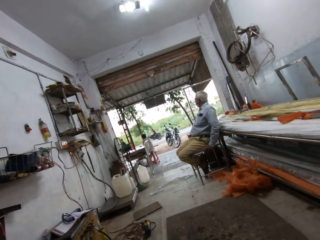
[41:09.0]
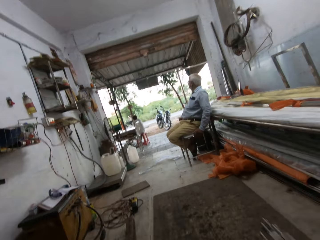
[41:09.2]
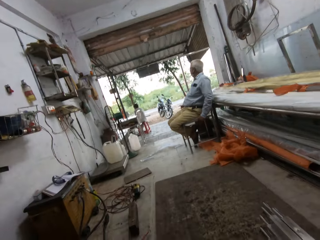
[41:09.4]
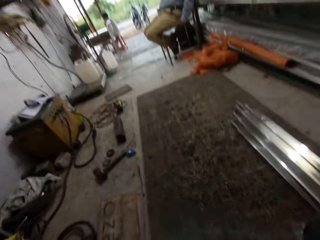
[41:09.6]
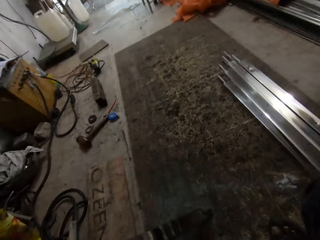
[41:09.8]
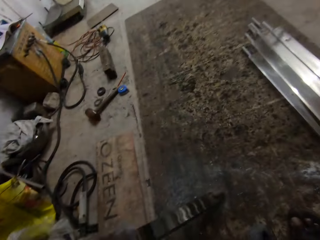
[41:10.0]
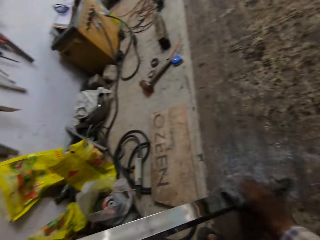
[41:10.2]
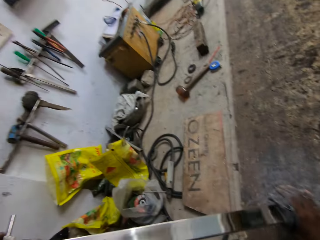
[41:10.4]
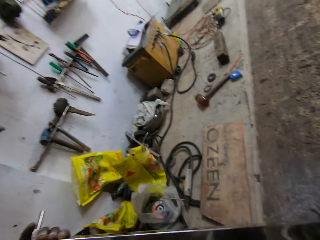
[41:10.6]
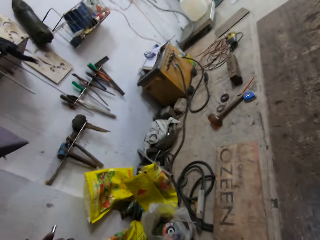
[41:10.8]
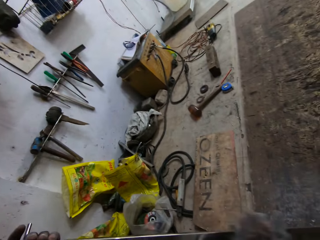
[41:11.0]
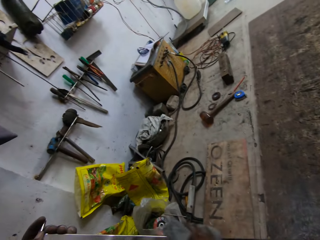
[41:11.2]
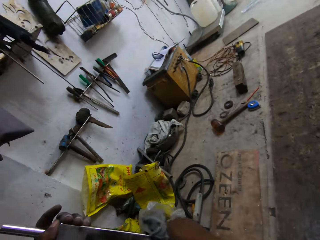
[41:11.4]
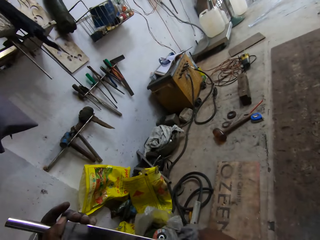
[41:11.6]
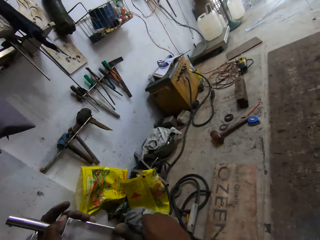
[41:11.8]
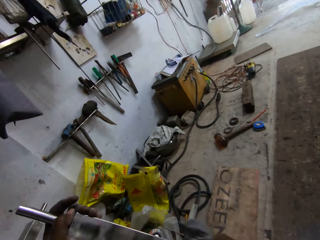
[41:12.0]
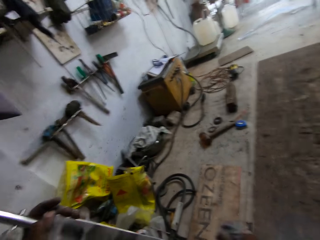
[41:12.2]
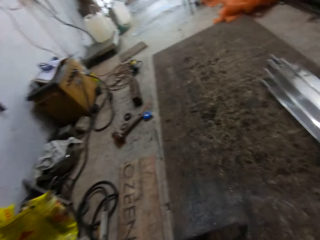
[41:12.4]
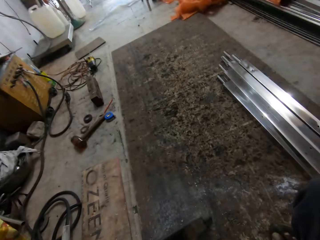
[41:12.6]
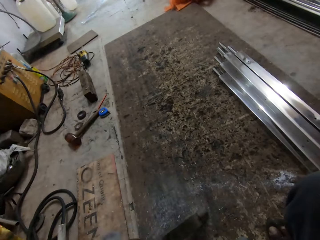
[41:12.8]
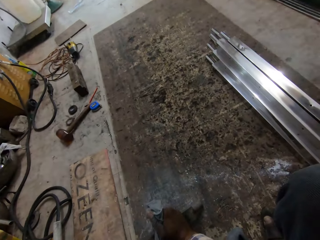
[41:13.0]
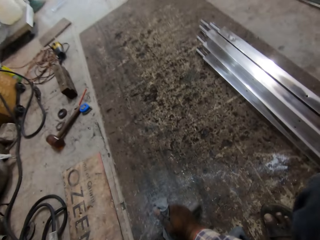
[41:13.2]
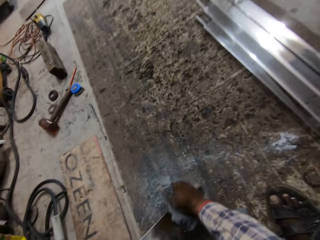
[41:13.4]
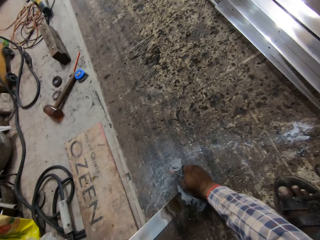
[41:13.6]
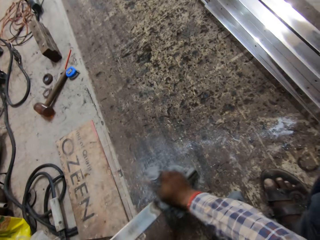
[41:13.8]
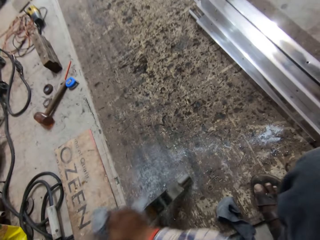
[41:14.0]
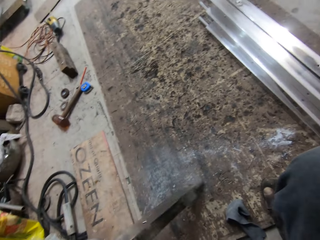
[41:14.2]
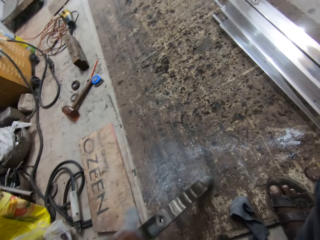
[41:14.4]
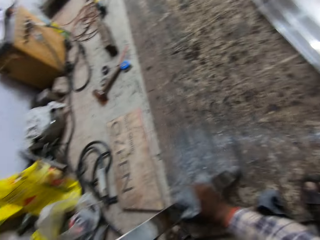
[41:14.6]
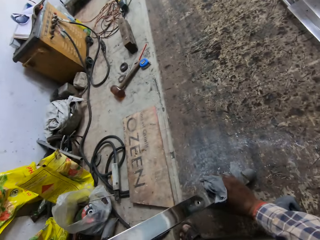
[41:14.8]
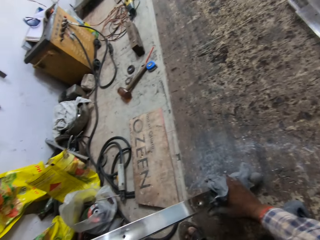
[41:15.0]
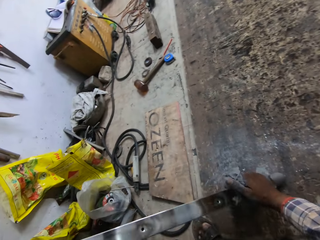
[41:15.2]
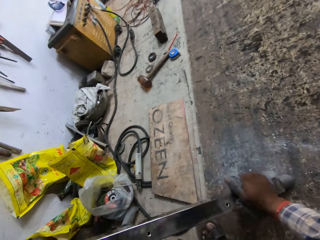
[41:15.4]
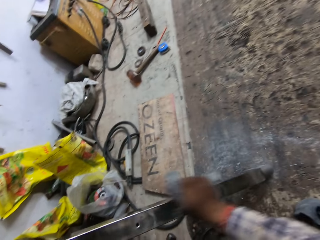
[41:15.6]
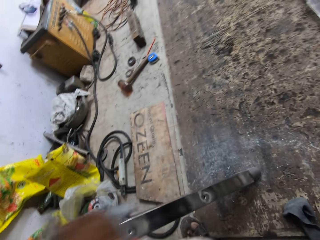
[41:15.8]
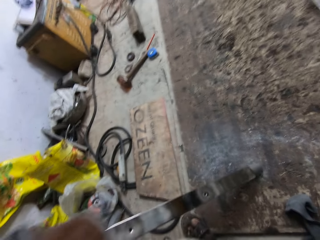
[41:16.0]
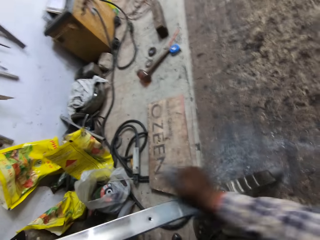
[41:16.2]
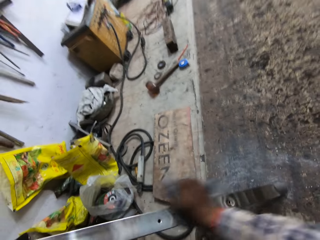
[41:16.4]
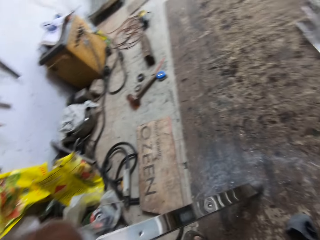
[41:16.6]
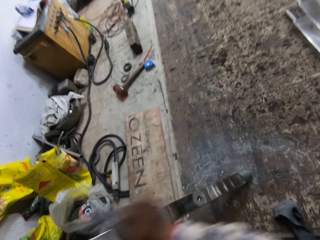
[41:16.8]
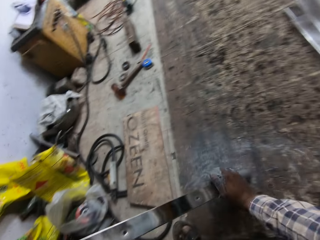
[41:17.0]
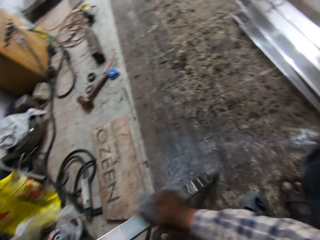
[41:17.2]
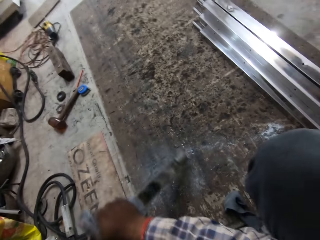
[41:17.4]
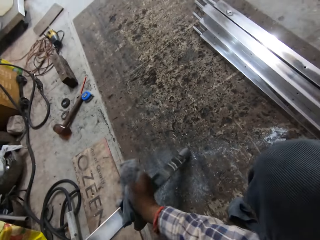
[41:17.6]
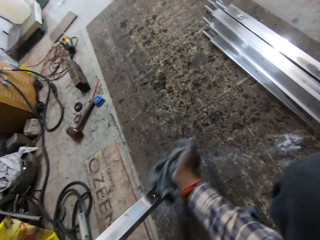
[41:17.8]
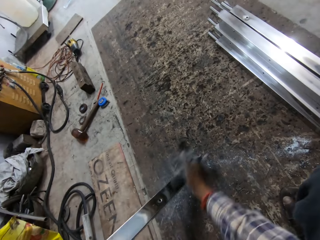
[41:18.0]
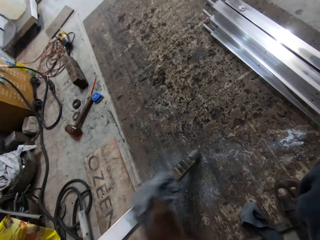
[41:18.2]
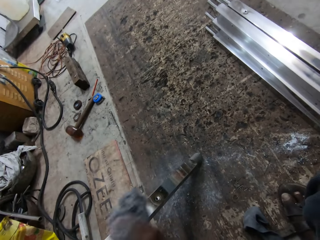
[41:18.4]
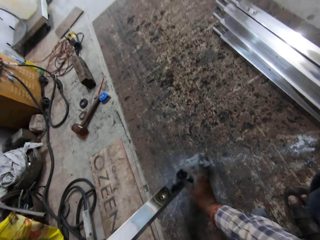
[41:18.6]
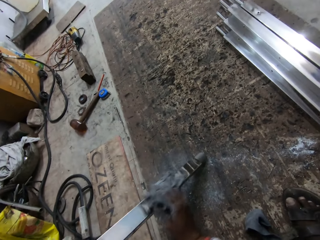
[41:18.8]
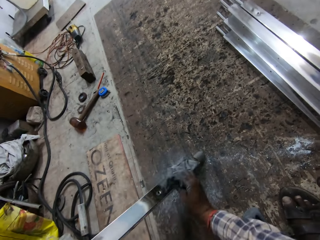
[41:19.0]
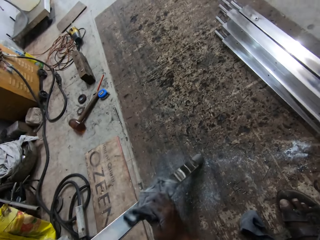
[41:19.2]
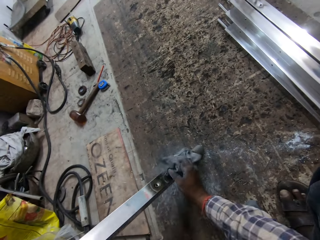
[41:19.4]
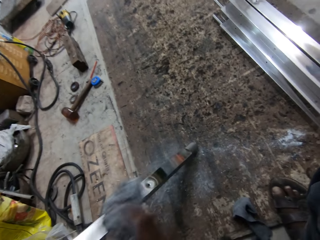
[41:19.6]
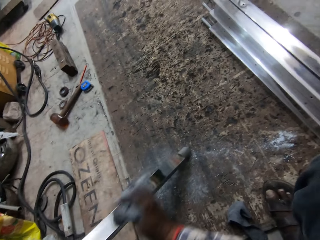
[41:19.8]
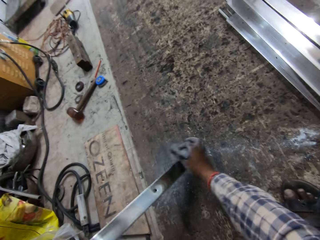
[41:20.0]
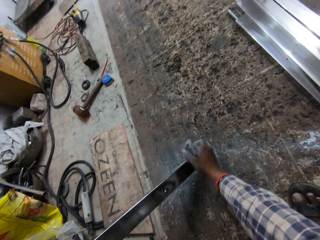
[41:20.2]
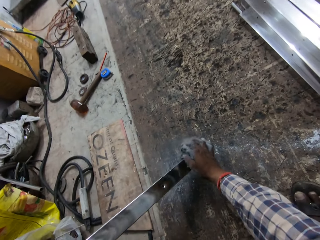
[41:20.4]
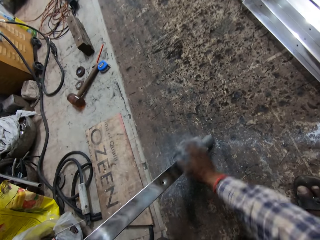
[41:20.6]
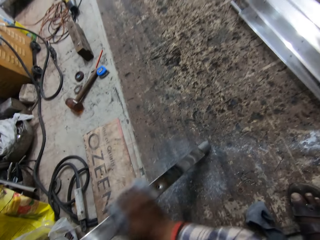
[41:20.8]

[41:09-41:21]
The camera wearer cleans the metal tube in his left hand with the piece of cloth in his right hand. He looks around.

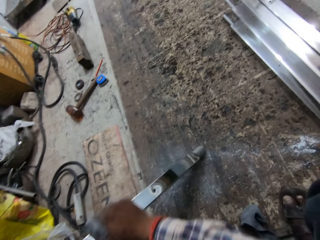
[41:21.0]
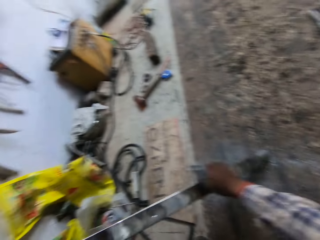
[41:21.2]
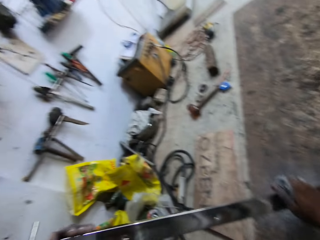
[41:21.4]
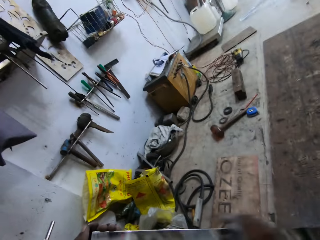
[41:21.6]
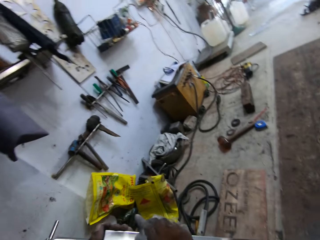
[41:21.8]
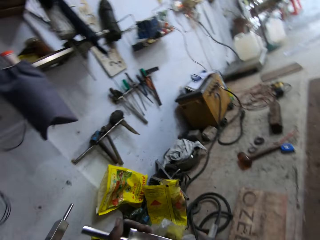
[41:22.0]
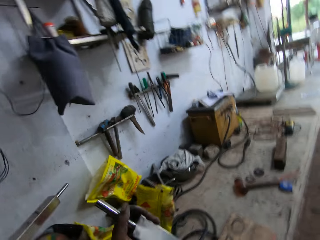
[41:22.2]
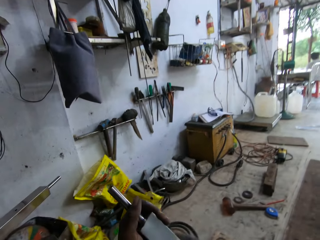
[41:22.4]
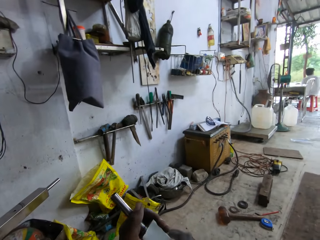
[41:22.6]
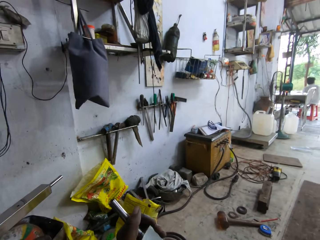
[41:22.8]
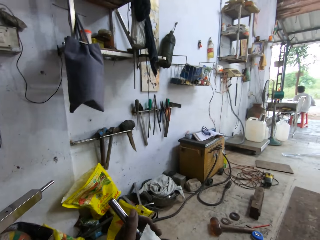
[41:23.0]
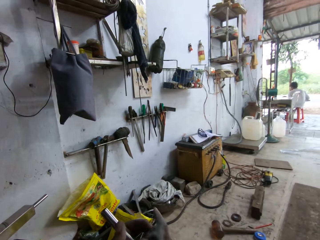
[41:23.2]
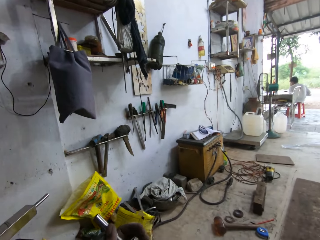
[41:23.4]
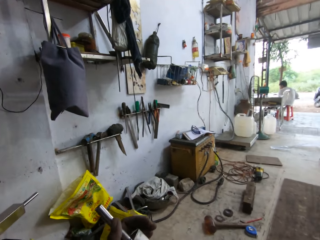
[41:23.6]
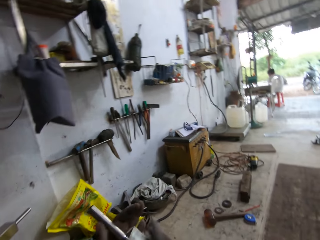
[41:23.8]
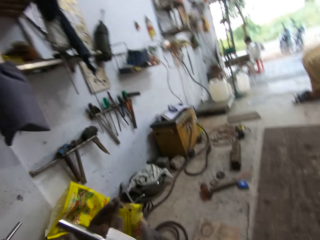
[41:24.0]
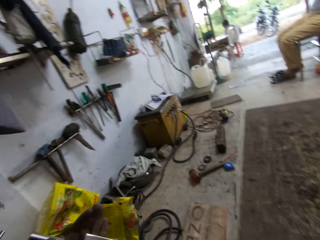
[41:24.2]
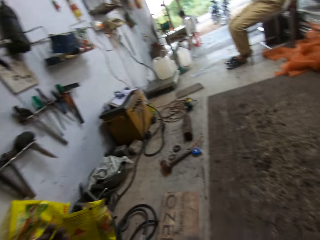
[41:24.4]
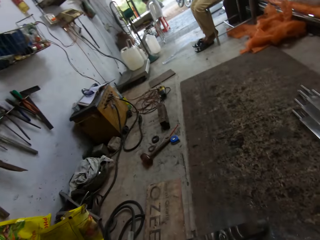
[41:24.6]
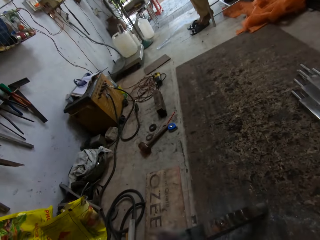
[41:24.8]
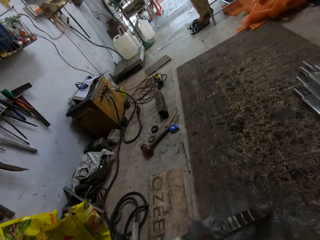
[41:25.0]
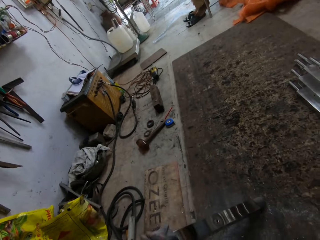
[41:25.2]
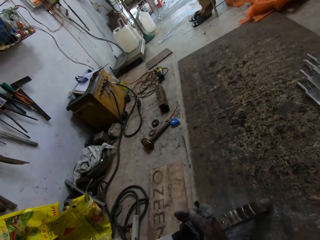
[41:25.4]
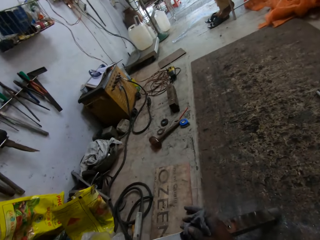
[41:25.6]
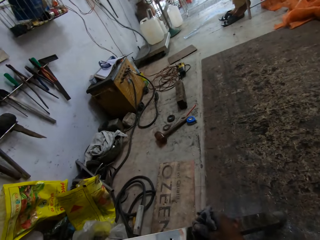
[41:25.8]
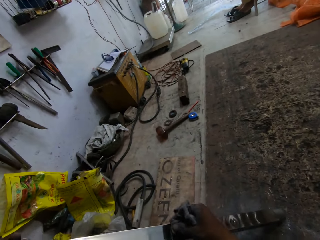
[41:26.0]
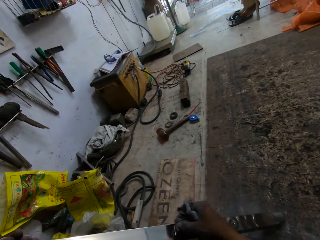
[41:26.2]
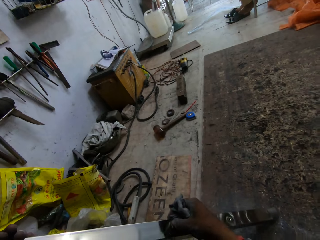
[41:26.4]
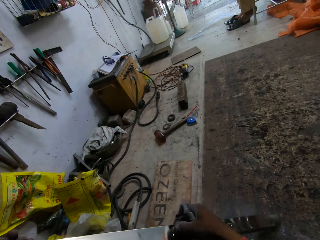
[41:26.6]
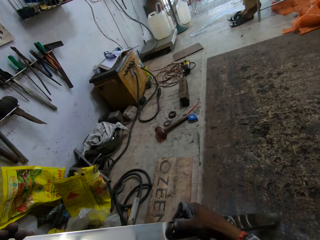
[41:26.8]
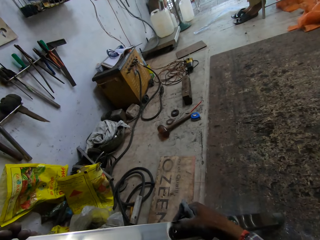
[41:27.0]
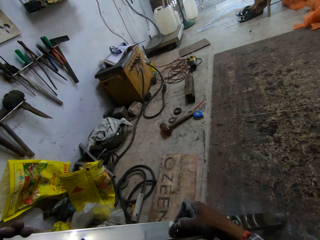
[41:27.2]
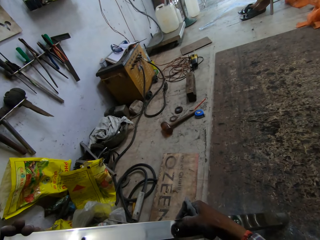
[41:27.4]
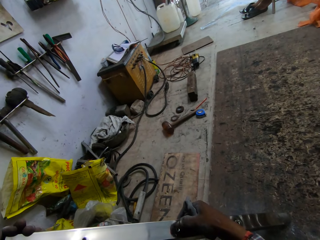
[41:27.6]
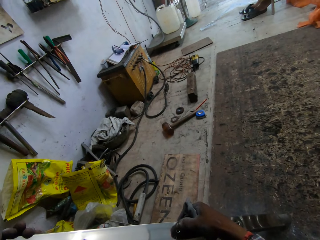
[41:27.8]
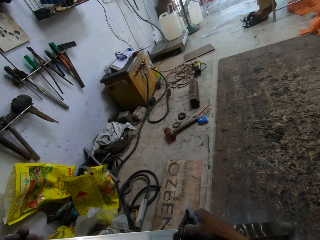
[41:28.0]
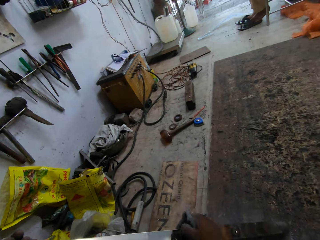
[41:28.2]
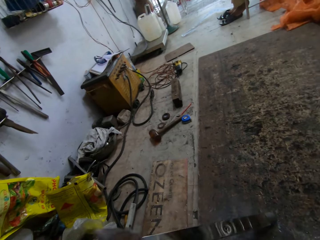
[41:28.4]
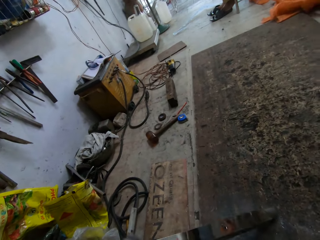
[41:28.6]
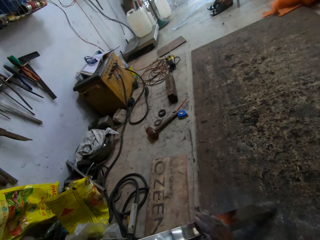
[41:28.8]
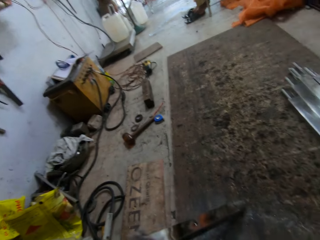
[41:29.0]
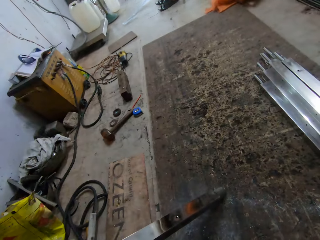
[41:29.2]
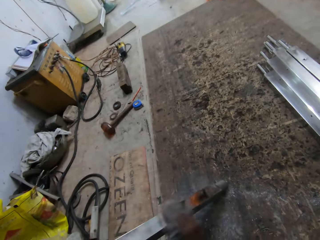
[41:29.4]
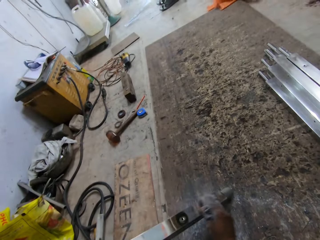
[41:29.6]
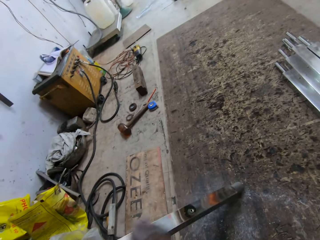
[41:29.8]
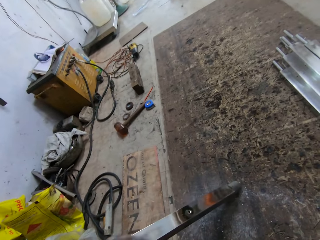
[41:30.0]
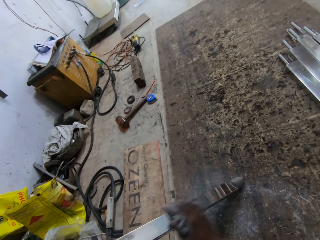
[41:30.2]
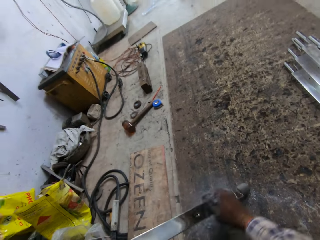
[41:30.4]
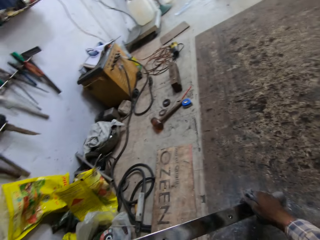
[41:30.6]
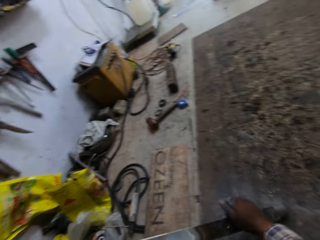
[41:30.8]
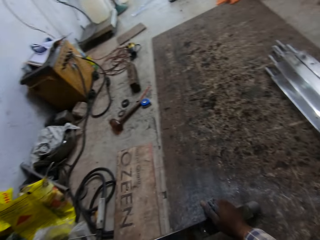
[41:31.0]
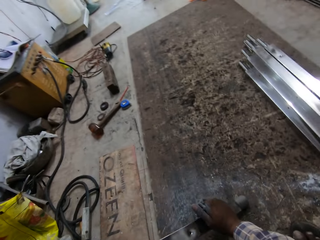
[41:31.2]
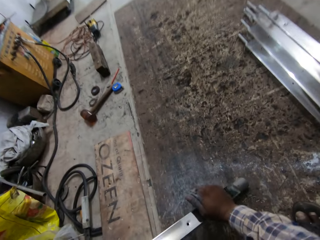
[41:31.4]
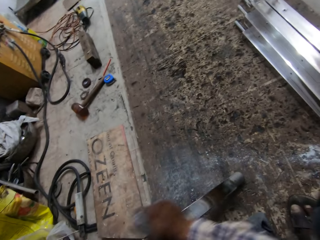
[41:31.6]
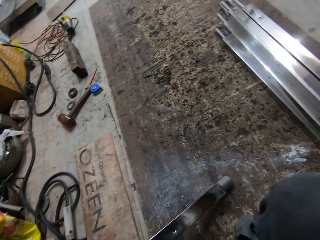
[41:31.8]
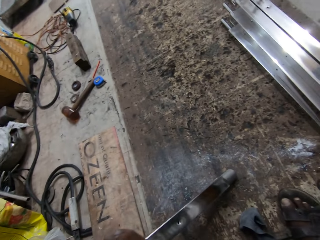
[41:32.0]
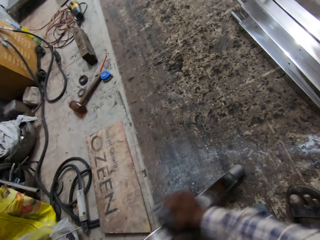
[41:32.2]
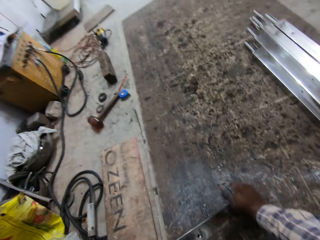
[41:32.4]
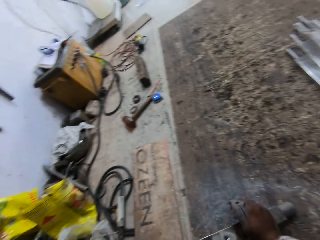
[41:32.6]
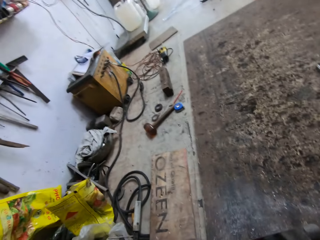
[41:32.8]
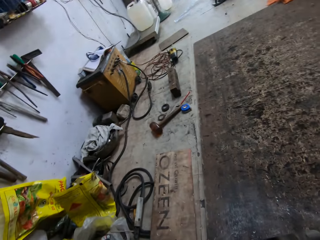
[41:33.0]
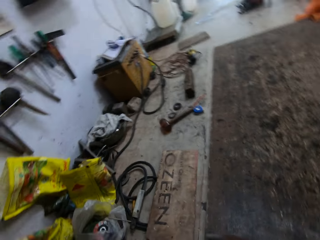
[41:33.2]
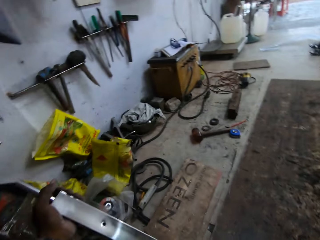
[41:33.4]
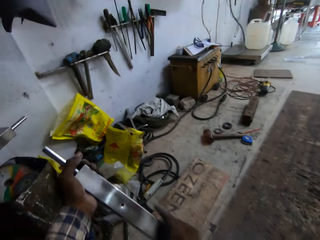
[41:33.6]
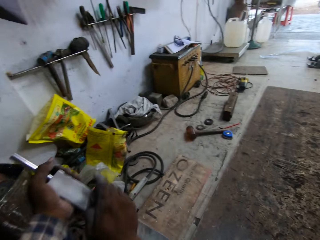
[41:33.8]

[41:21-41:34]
The camera wearer holds the metal with the left hand.
